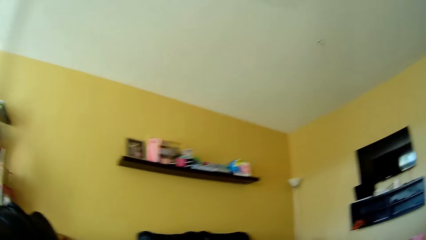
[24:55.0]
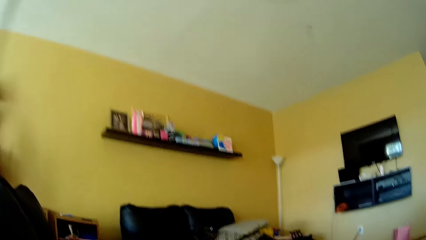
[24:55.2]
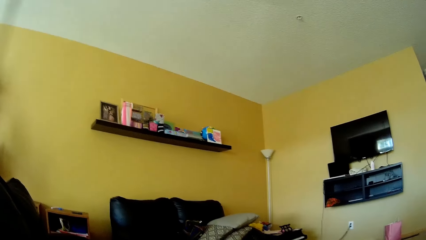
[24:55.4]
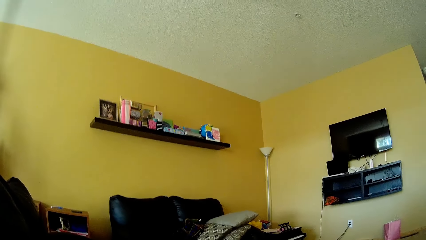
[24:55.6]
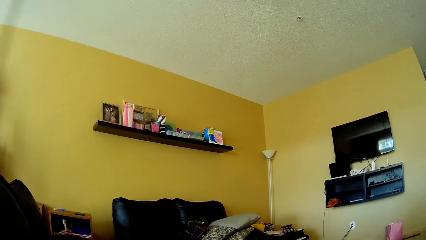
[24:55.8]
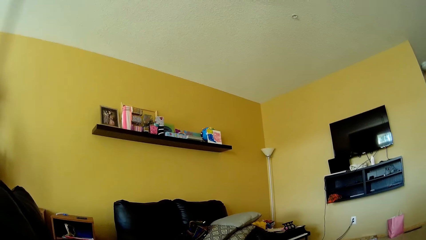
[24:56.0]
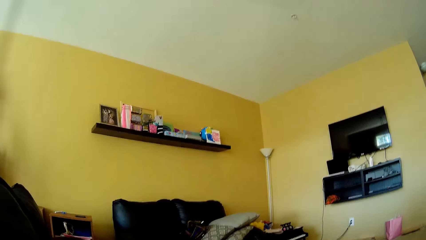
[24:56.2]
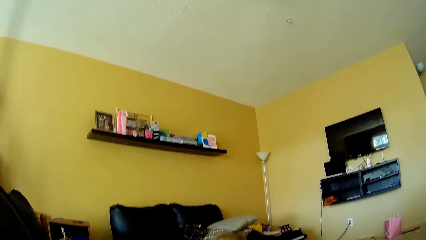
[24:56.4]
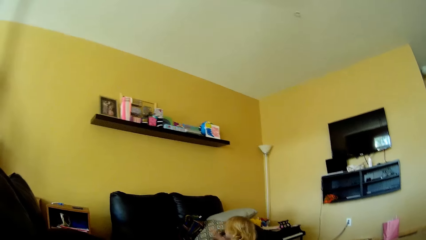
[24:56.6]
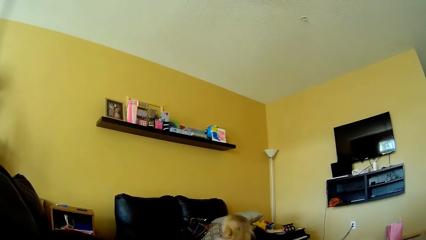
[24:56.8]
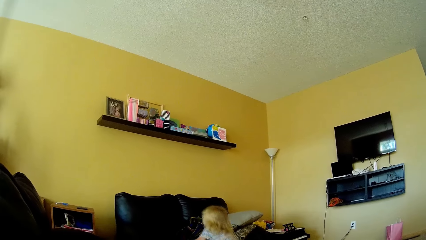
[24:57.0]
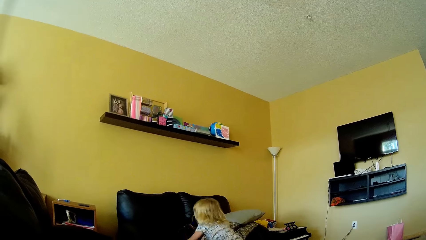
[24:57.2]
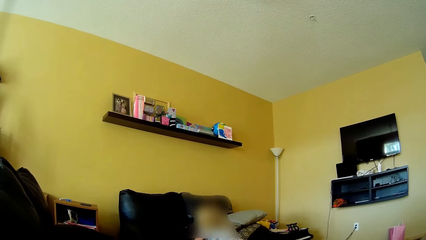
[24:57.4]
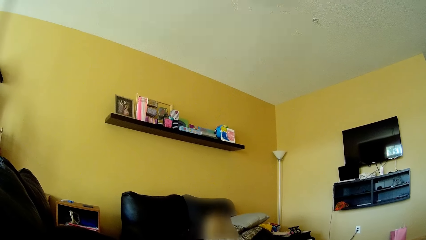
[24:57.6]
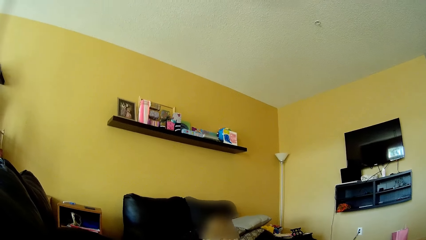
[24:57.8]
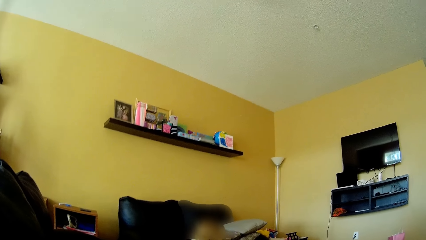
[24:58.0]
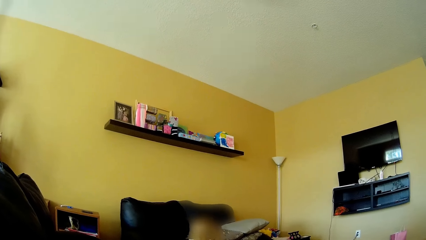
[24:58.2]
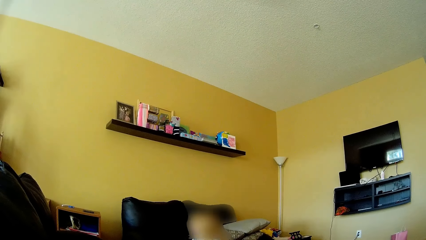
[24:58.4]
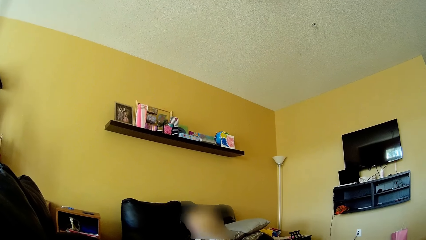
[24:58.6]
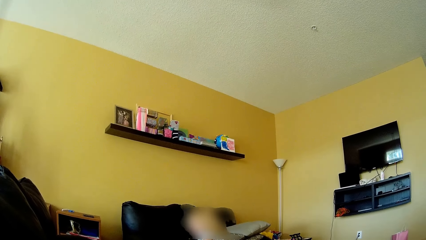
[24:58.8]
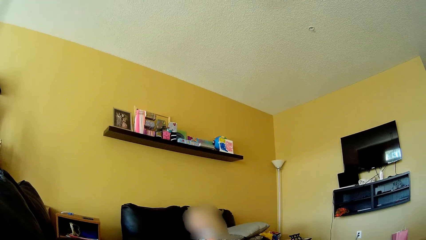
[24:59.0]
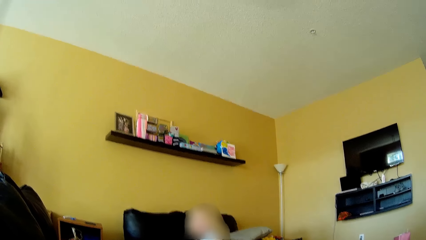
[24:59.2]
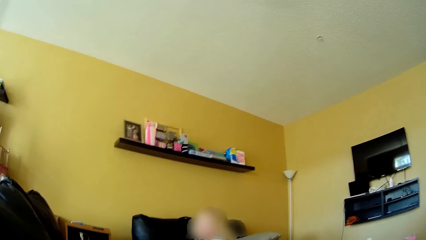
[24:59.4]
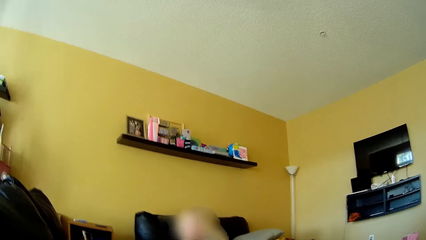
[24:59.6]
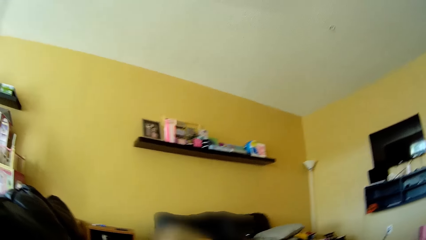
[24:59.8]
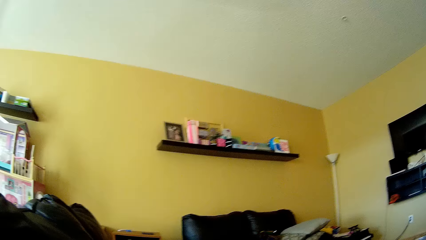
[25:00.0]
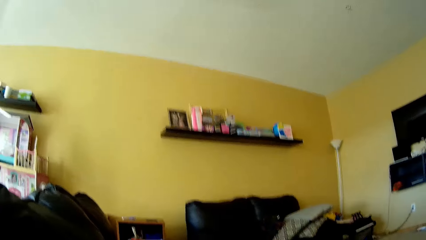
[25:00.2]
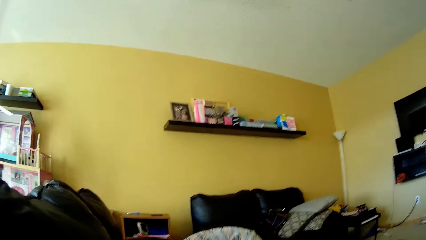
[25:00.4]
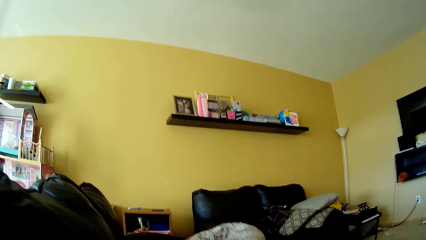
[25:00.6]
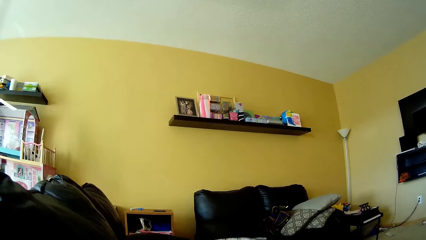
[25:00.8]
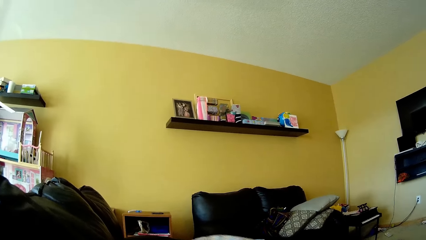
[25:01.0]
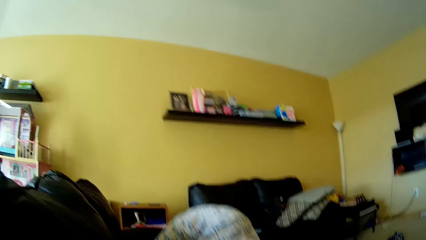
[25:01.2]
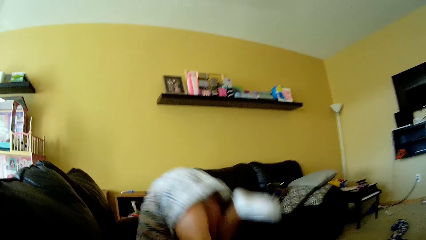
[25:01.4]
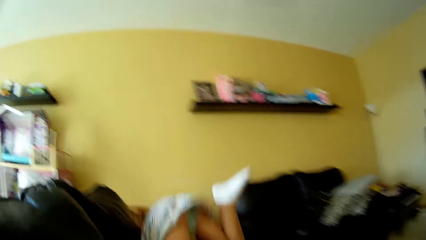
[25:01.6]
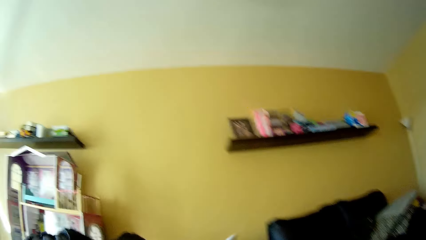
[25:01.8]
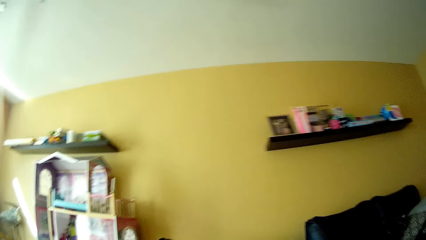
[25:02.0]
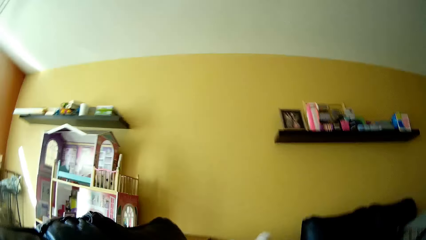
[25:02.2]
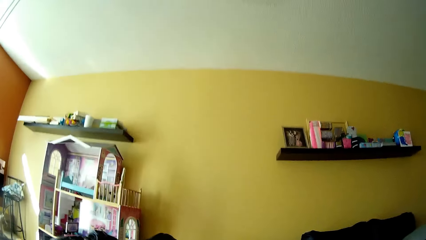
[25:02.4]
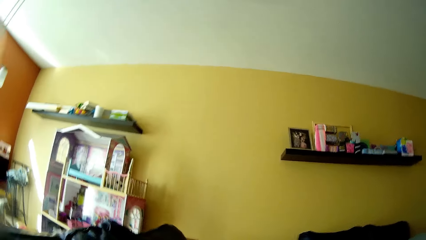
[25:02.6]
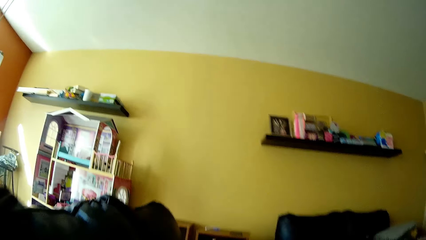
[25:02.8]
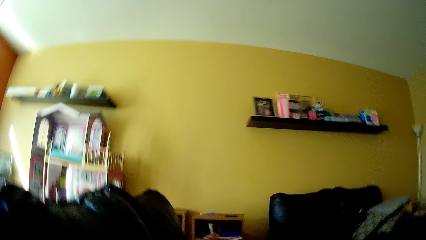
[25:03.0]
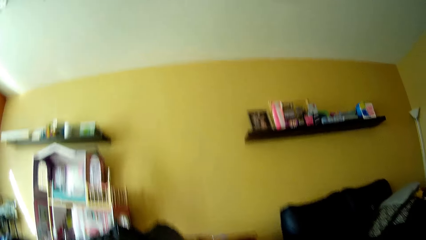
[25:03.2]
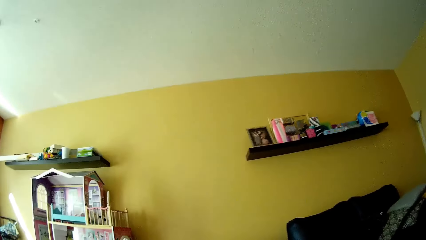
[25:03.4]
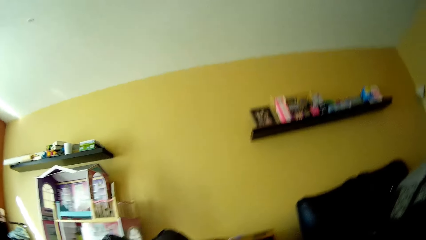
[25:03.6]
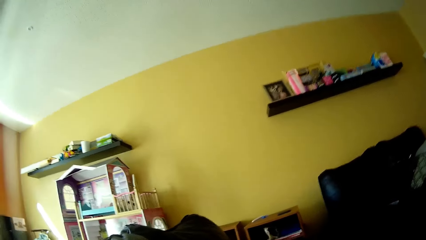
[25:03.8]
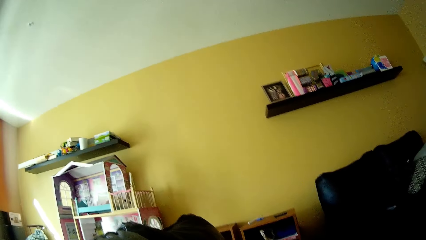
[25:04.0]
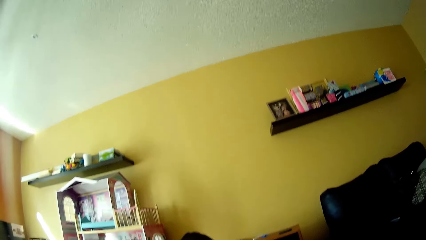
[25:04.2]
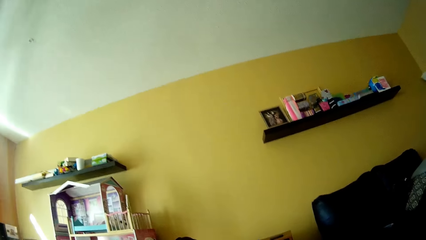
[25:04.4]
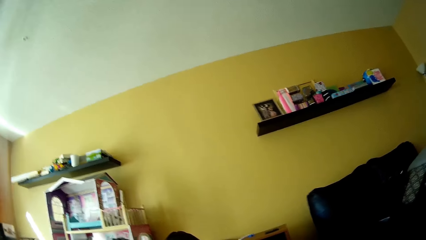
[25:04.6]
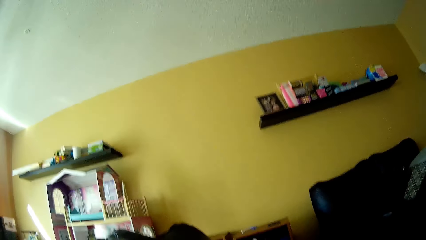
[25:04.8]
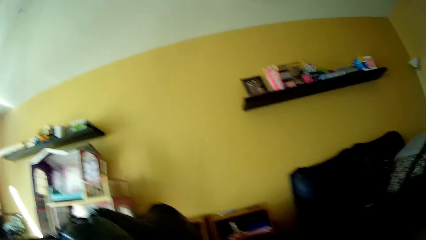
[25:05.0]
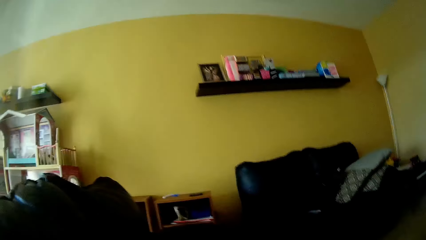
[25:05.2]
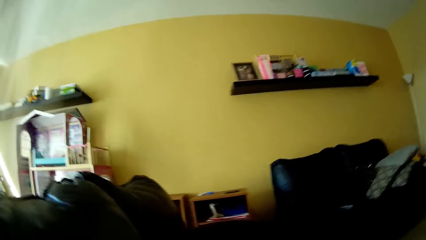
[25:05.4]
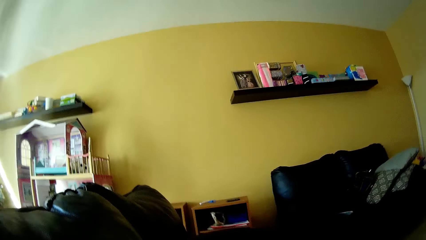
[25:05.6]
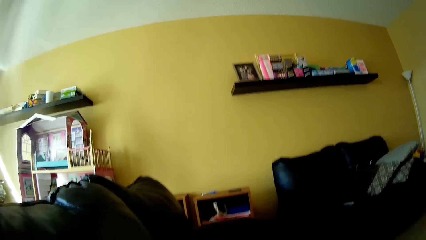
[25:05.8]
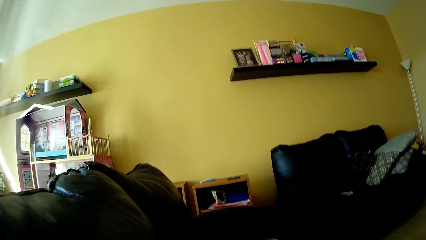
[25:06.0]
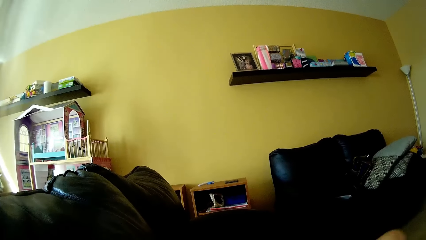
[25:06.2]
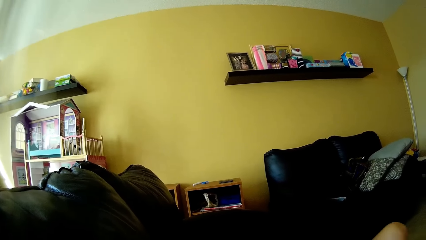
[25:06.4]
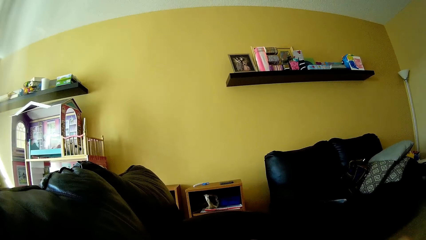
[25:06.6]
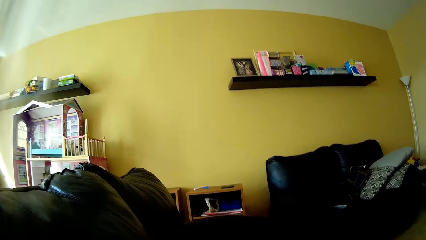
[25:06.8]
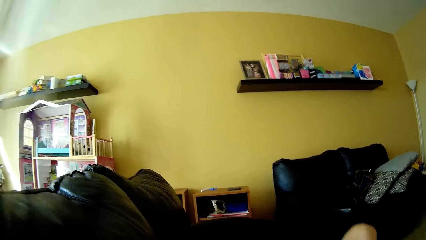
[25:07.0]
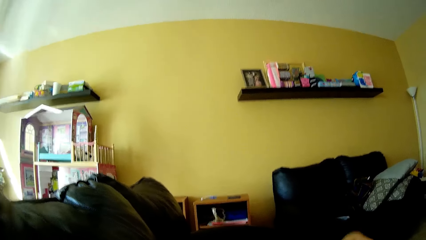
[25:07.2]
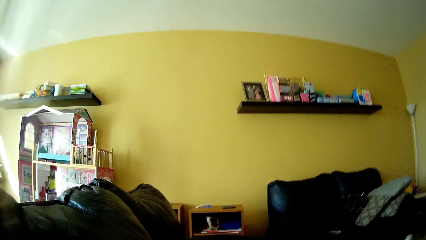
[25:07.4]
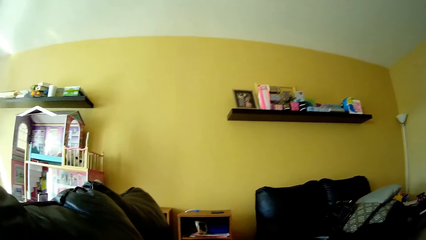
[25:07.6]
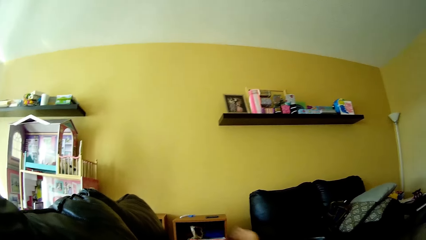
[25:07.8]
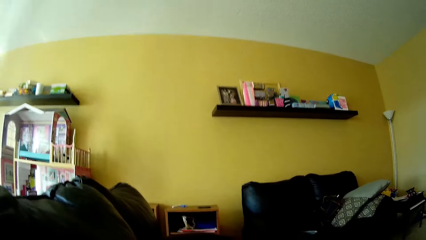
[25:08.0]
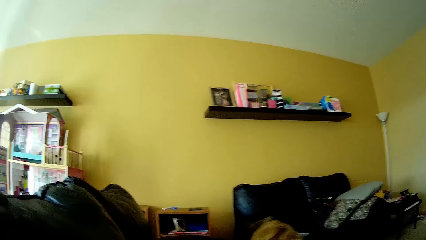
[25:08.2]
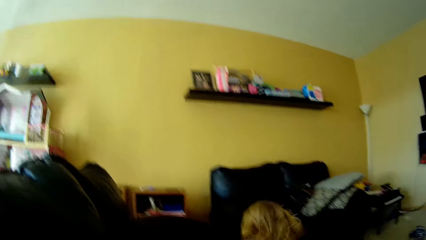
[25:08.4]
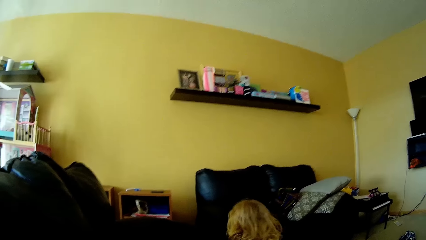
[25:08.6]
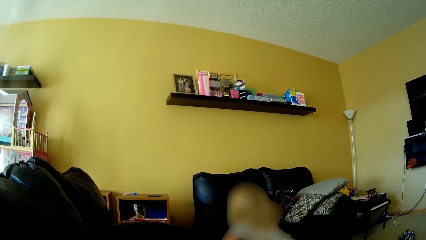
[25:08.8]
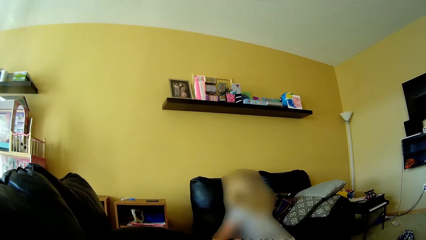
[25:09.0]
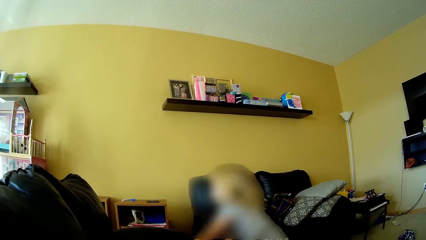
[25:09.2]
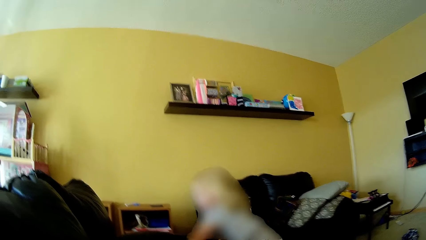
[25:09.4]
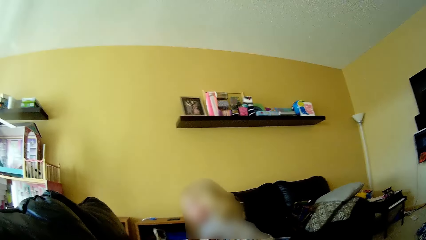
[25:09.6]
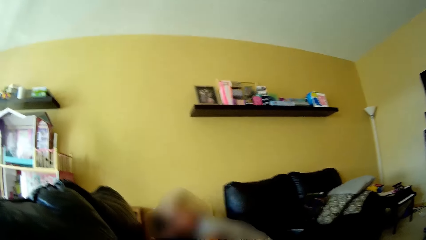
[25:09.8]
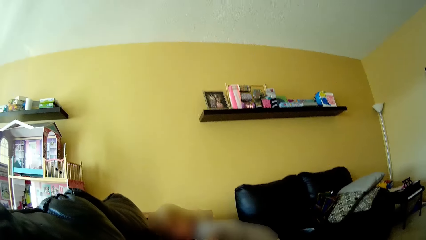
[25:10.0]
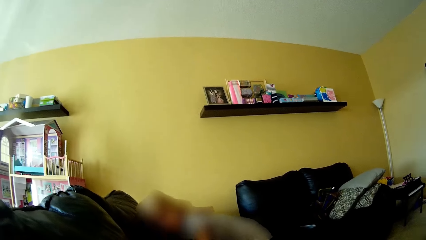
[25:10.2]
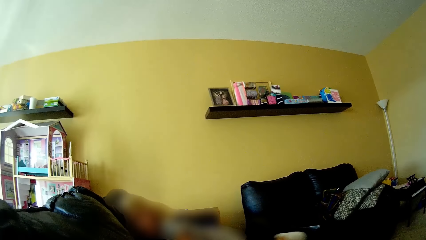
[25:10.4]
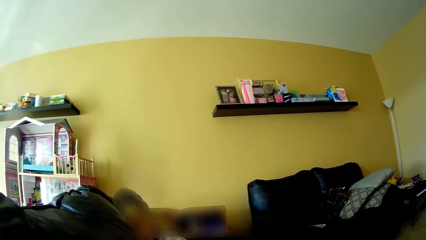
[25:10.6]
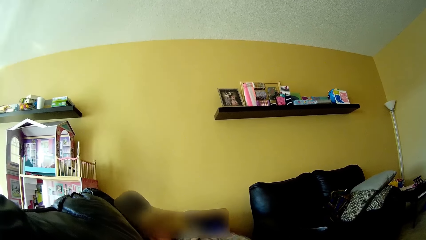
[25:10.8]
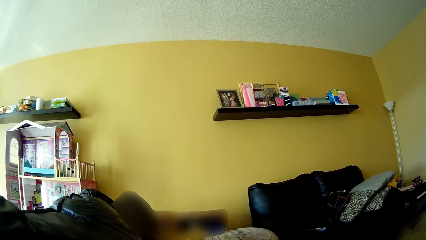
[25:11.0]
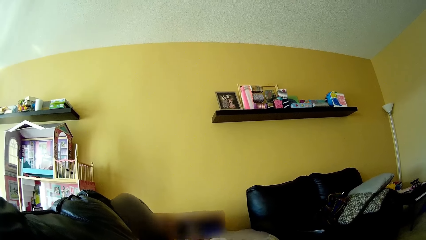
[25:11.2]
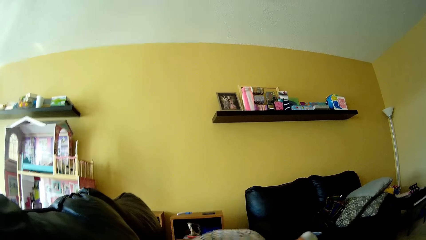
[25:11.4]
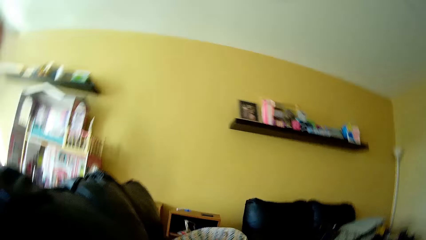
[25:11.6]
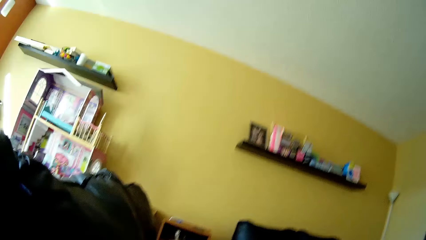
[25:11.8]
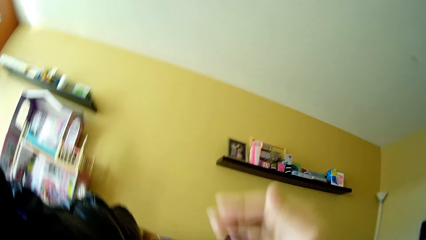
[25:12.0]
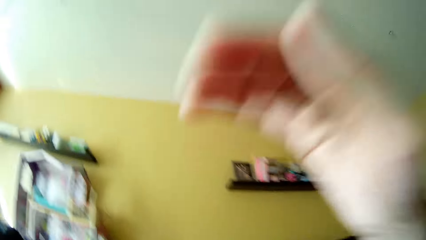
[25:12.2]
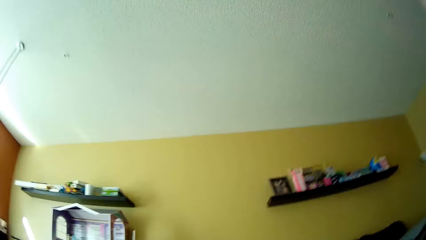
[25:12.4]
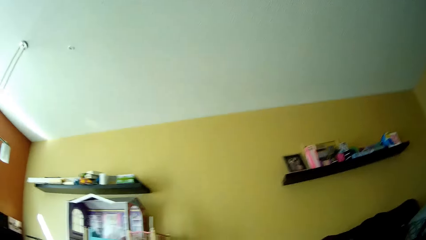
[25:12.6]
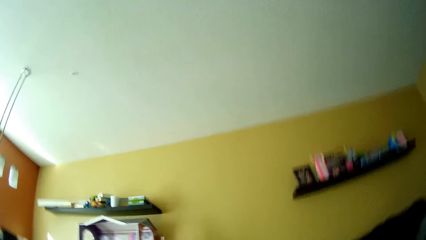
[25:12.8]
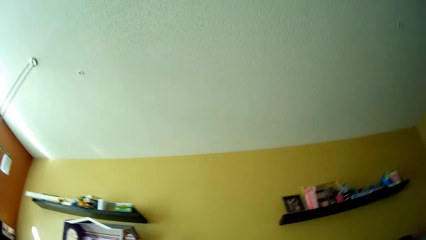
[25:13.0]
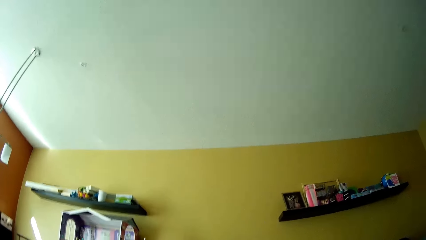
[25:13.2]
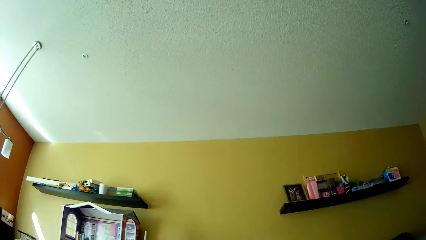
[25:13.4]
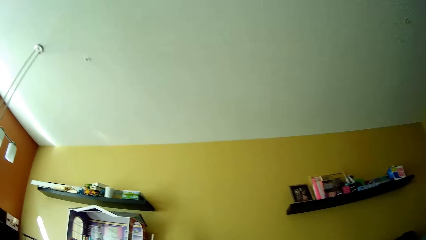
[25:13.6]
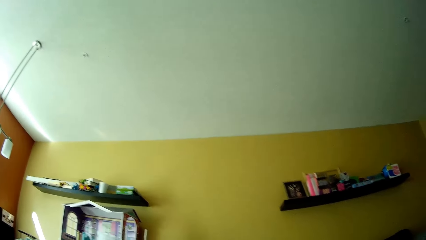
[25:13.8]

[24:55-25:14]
The girl kneels down on the floor of the living room. The girl lies on the couch with her legs high above her. The girl stands on the floor of the living room. The girl climbs onto the couch.
